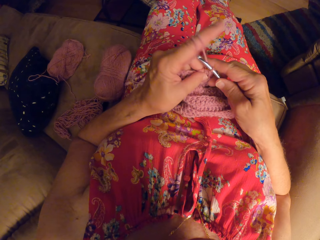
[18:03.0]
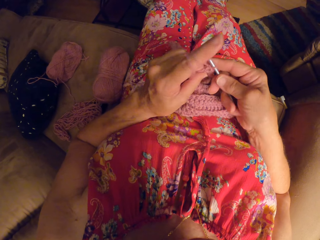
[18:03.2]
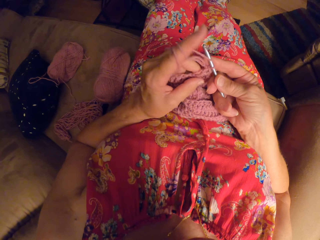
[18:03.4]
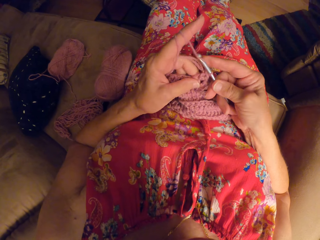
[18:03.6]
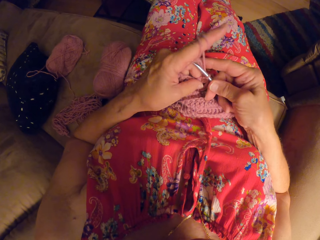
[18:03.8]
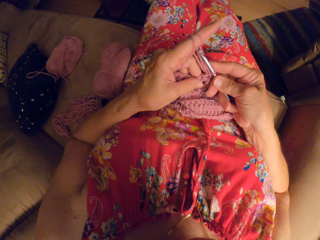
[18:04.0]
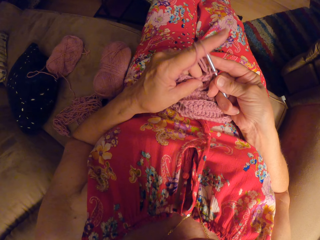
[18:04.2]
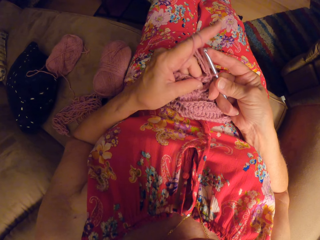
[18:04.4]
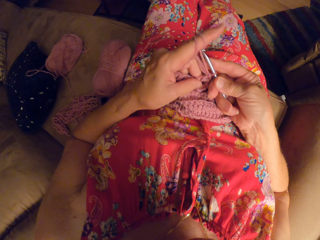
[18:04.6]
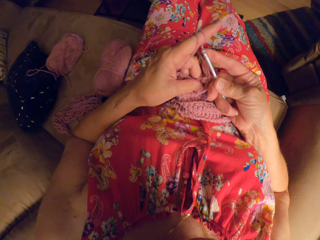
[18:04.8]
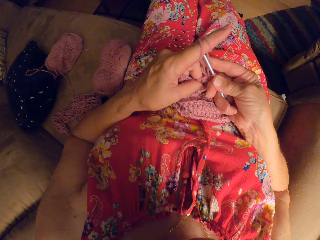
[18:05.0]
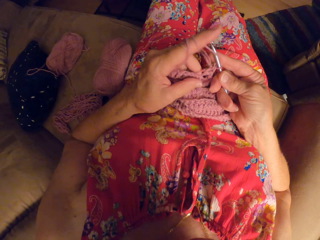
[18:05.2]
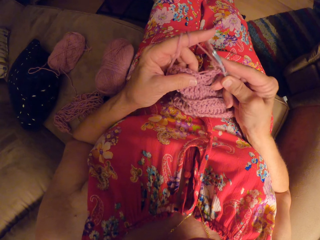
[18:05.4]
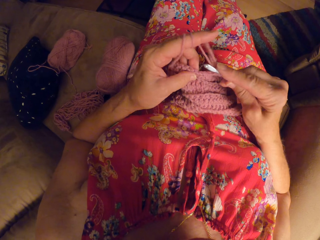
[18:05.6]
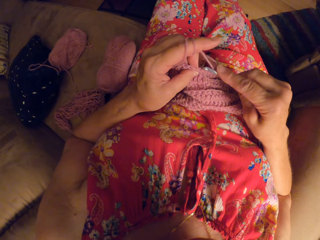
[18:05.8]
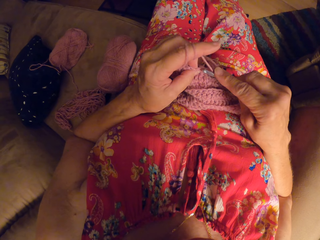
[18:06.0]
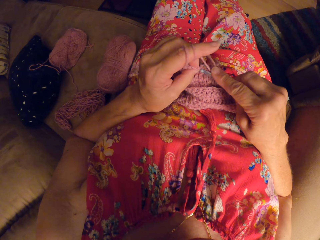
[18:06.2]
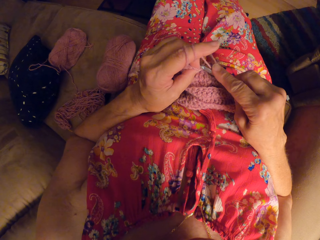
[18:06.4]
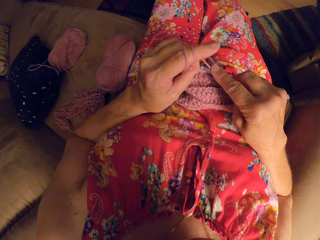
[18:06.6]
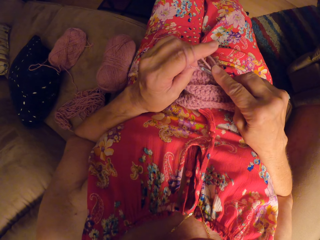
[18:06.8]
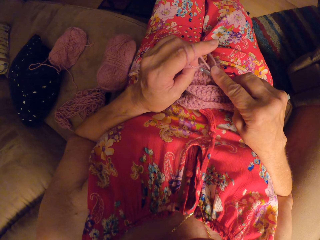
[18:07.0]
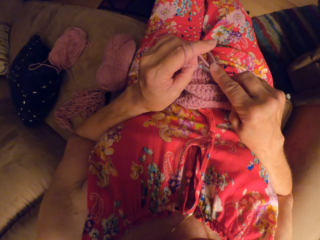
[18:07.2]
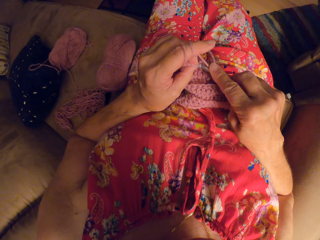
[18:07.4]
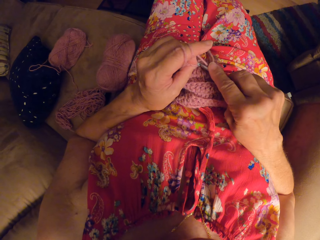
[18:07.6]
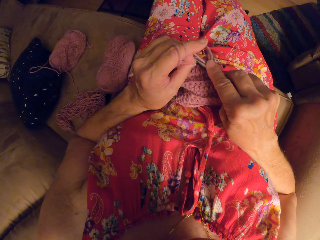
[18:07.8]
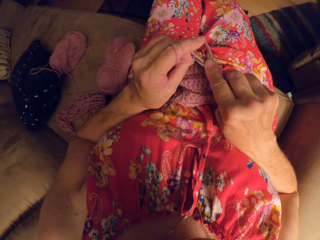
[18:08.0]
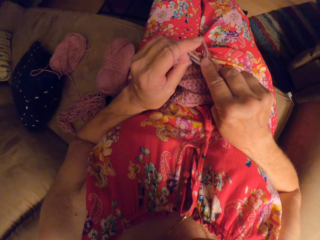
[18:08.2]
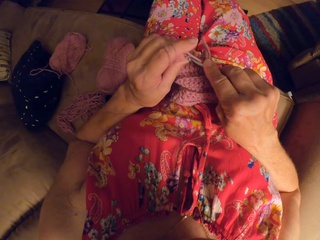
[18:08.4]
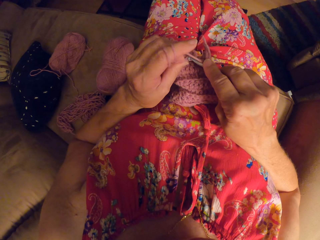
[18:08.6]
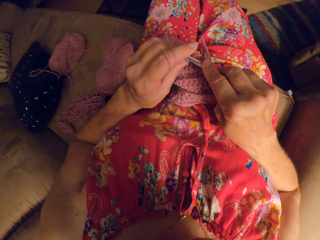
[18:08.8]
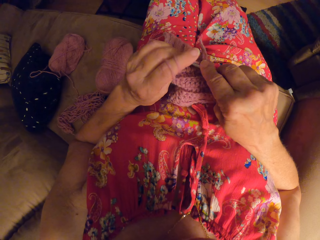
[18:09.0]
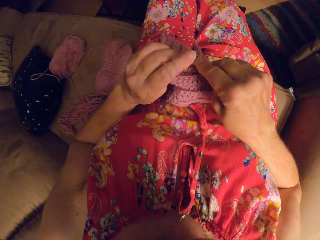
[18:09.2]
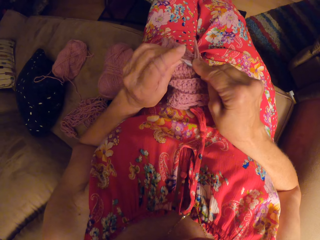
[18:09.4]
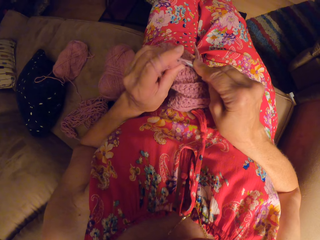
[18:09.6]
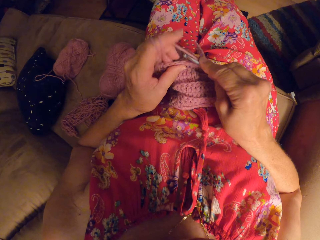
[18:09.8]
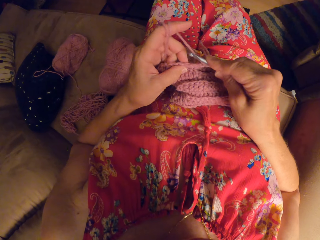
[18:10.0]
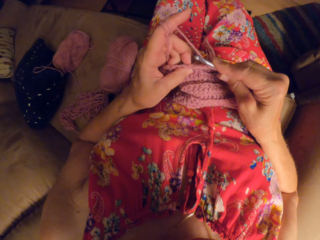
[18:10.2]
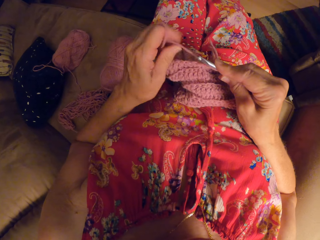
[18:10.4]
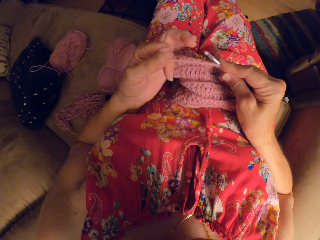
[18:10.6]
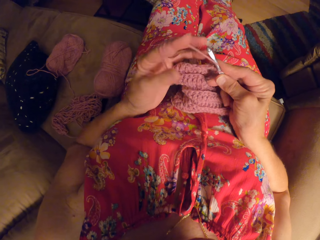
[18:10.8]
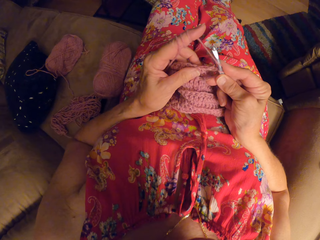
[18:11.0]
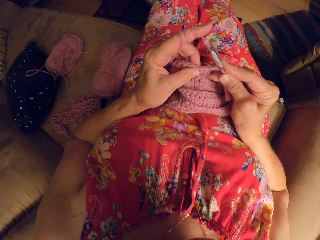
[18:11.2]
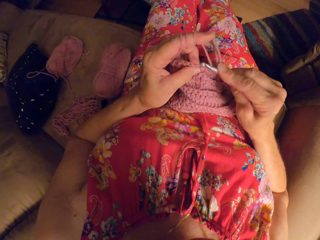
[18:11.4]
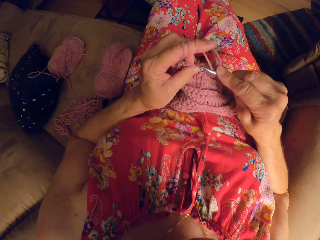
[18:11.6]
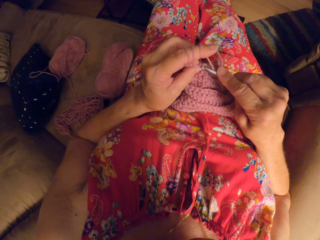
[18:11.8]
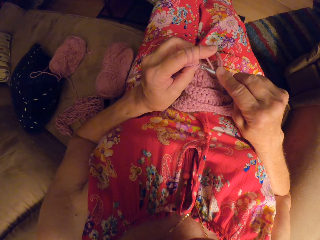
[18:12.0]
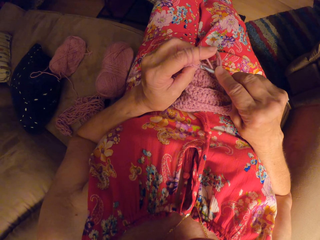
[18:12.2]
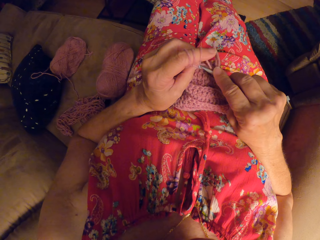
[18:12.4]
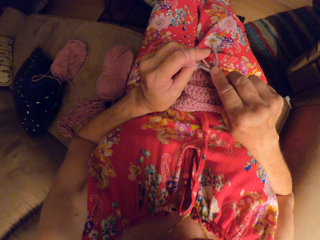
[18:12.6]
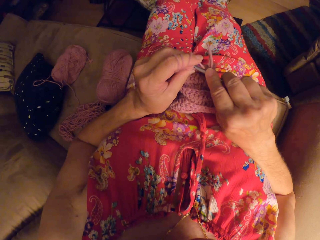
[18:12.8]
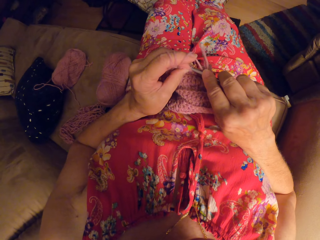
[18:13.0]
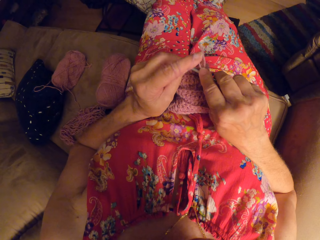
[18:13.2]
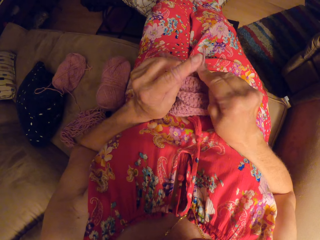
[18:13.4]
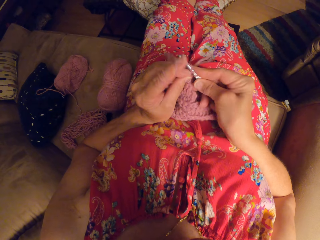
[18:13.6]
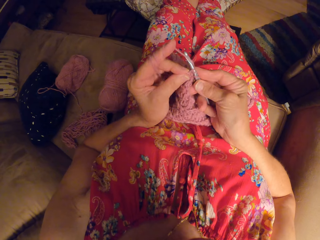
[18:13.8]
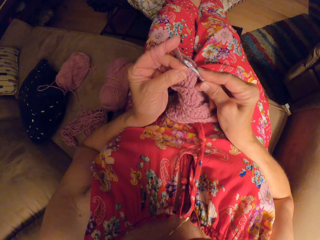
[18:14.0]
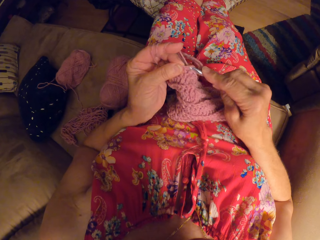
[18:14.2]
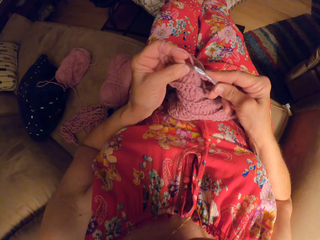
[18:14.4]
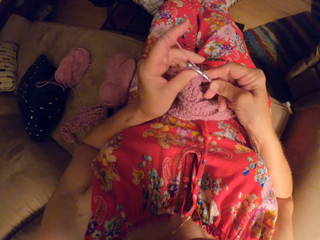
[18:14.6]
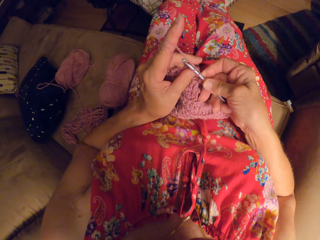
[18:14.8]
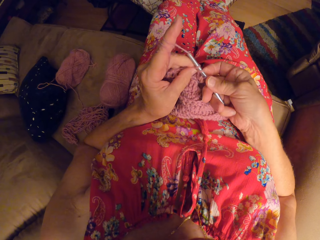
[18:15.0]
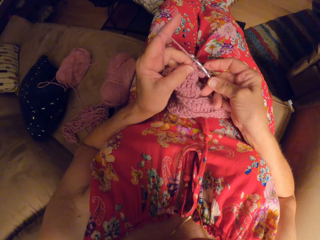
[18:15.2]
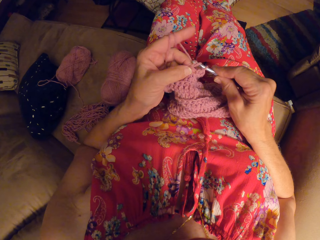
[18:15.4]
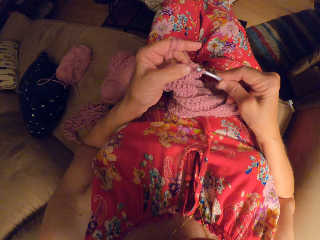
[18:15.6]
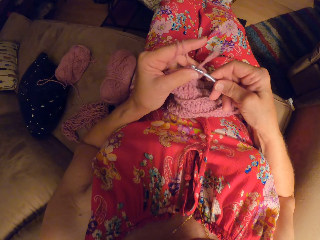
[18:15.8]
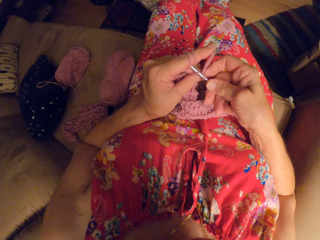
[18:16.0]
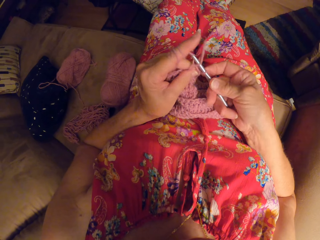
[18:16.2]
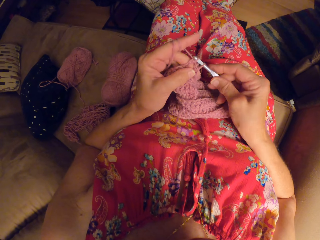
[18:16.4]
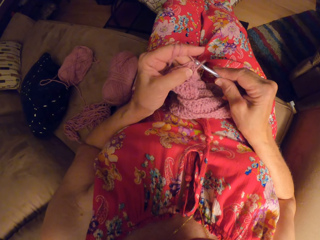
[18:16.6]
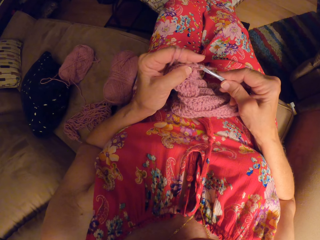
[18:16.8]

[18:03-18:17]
The camera wearer rolls the thread on the finger. They crochet.

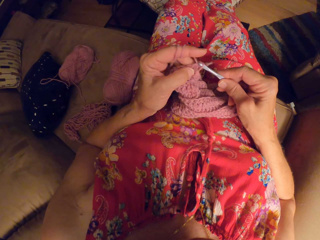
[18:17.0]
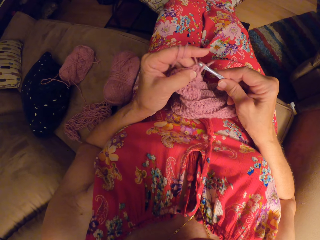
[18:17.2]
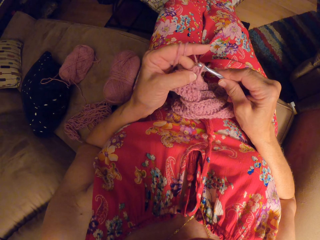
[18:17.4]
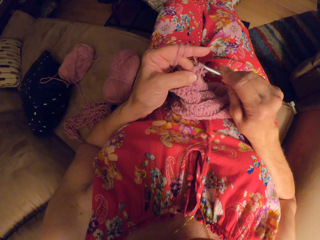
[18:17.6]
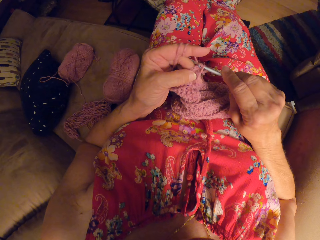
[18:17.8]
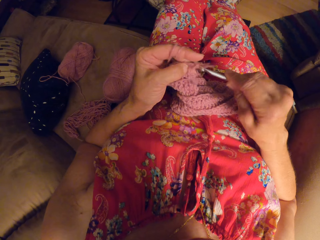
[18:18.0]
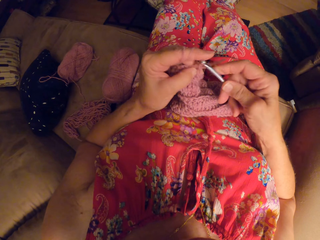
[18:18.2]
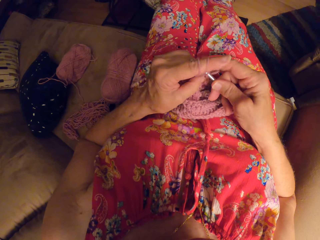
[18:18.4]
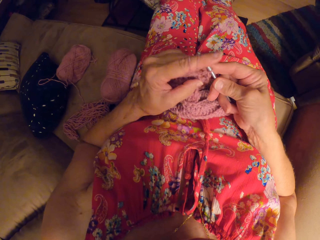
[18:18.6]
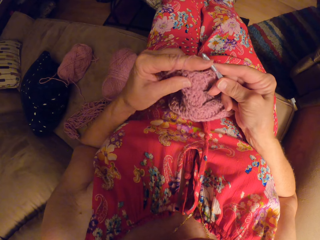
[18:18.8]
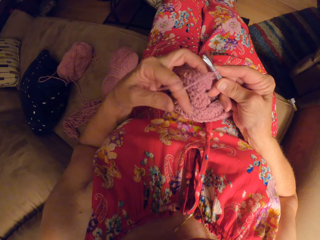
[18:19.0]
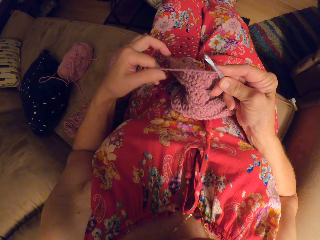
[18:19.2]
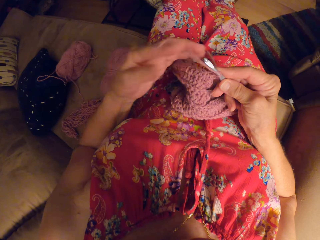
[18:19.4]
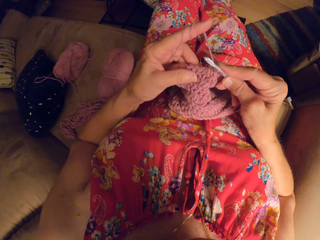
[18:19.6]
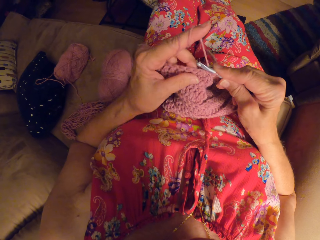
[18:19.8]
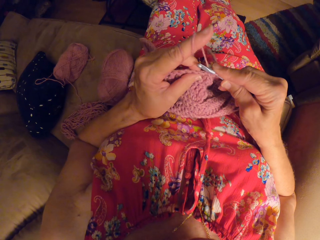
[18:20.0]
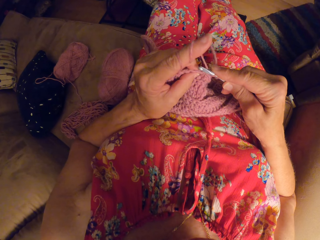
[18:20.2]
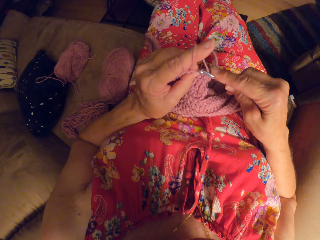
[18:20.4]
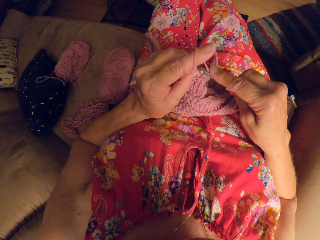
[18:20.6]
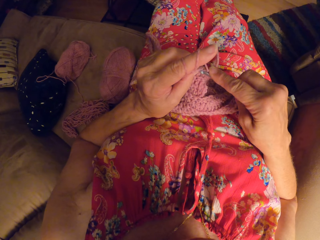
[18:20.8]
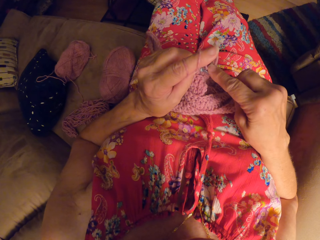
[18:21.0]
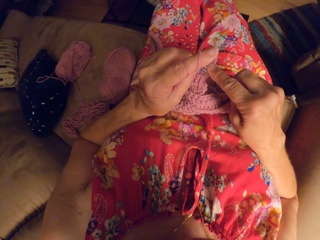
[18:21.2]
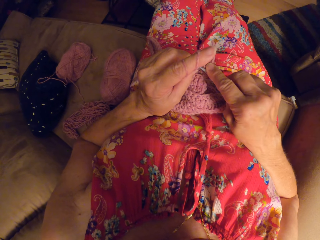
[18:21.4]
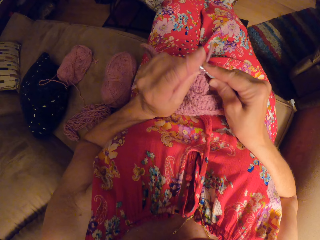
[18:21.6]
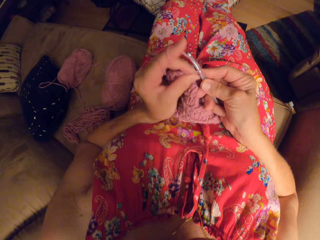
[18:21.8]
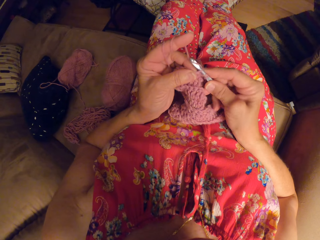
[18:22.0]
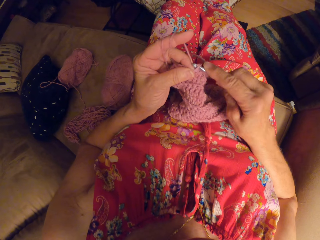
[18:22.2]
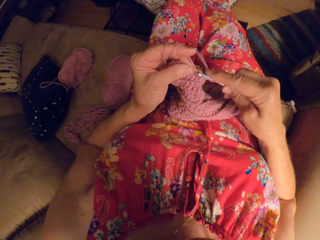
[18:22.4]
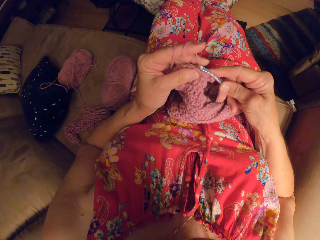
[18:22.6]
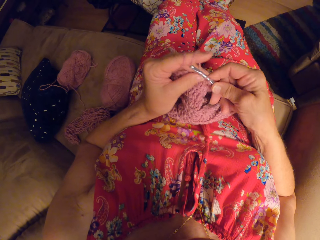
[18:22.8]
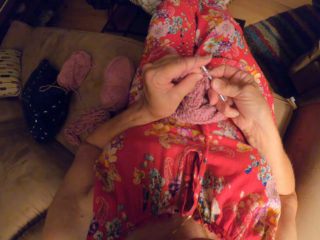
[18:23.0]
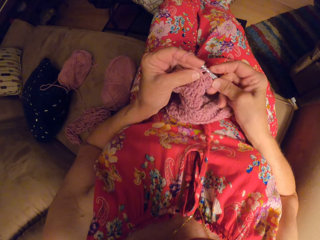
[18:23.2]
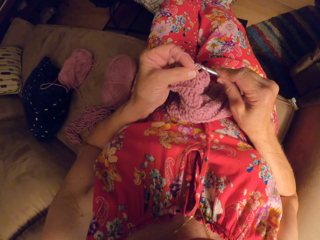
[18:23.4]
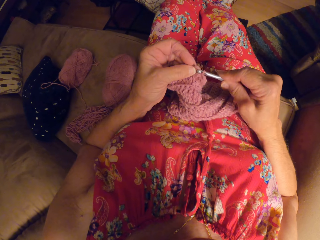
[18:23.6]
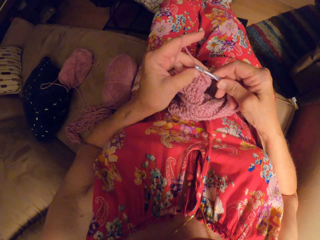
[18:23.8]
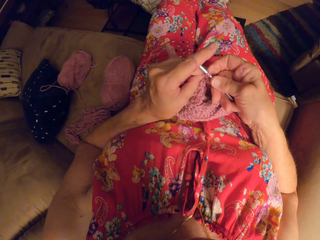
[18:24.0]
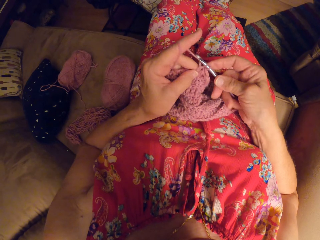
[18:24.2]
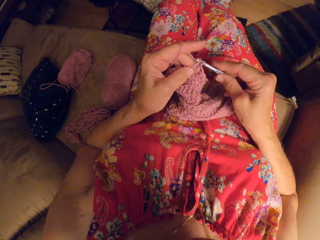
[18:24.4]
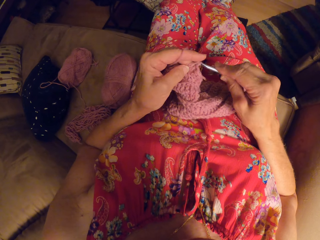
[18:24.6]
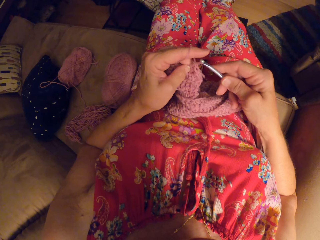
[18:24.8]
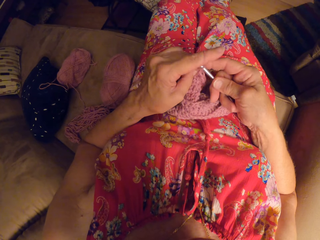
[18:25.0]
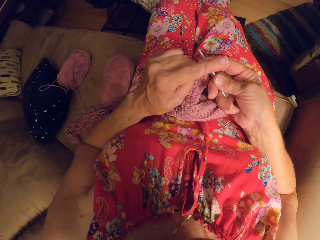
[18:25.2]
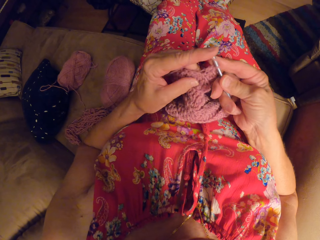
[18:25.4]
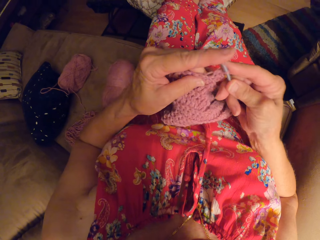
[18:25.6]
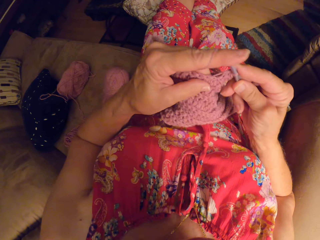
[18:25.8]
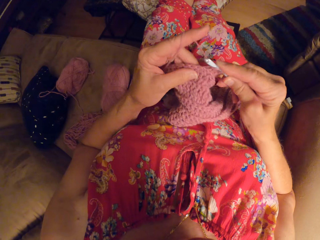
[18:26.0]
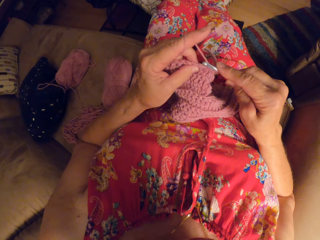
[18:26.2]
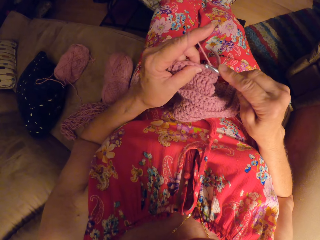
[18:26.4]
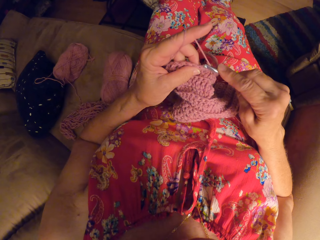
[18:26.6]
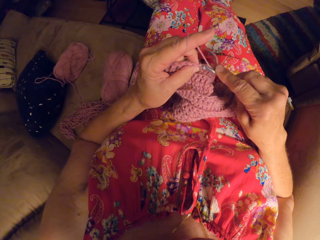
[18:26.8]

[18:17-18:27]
The camera wearer unrolls the yarn on the left hand finger. They roll the knitting wool on the left finger. They knit a fabric.
